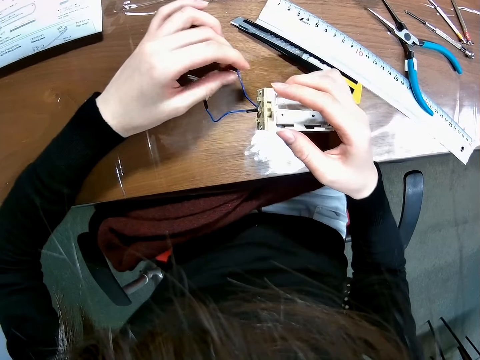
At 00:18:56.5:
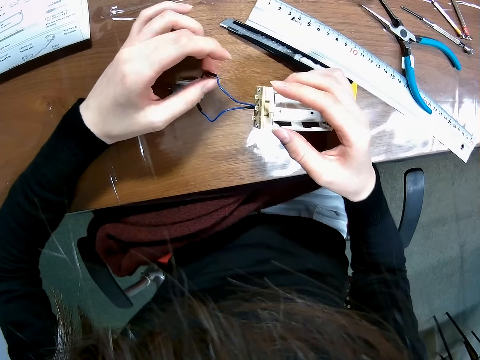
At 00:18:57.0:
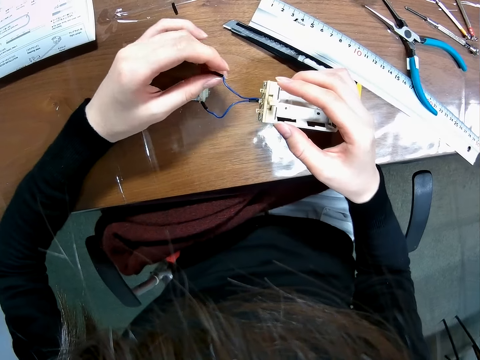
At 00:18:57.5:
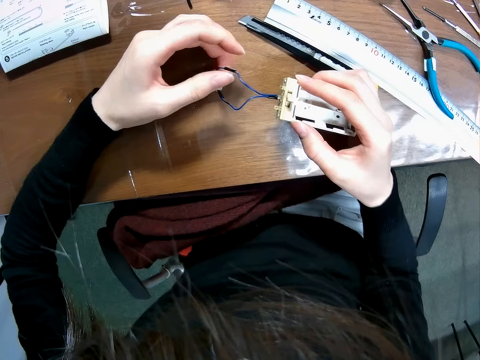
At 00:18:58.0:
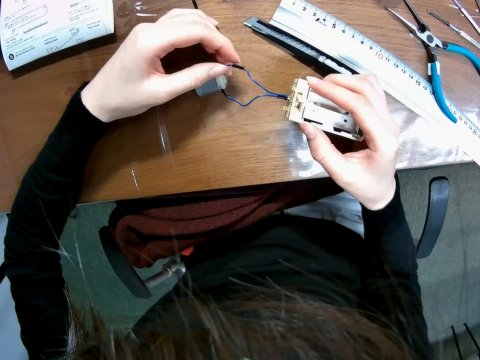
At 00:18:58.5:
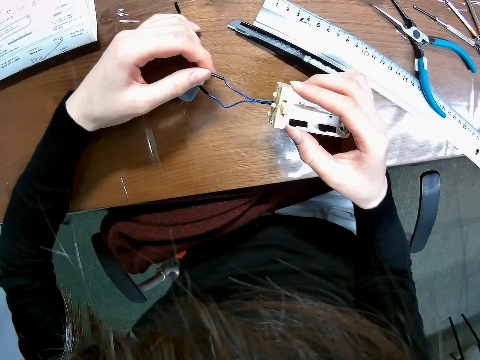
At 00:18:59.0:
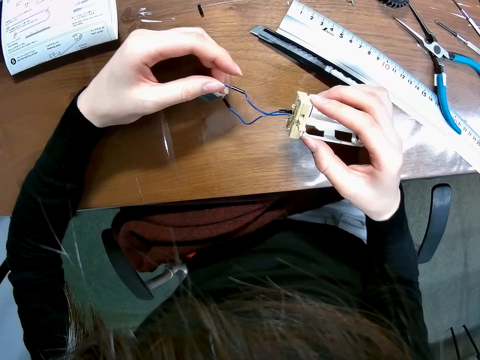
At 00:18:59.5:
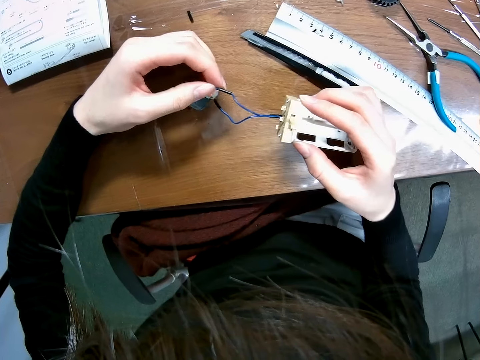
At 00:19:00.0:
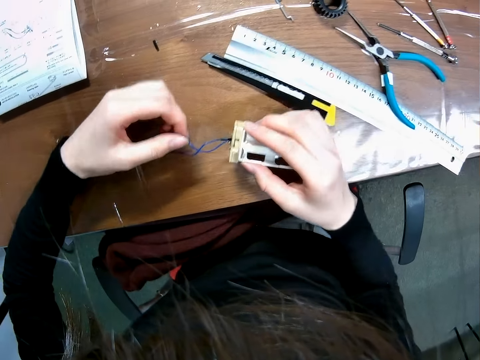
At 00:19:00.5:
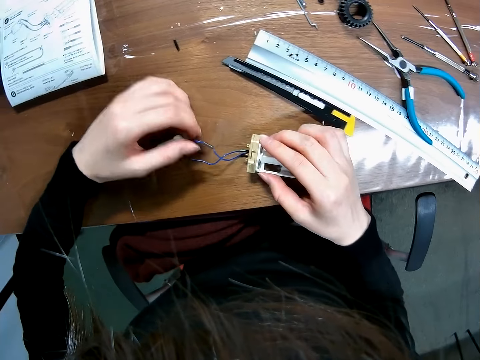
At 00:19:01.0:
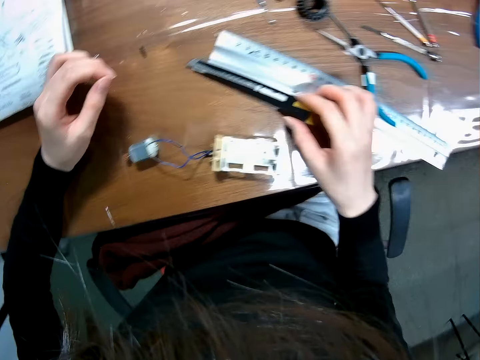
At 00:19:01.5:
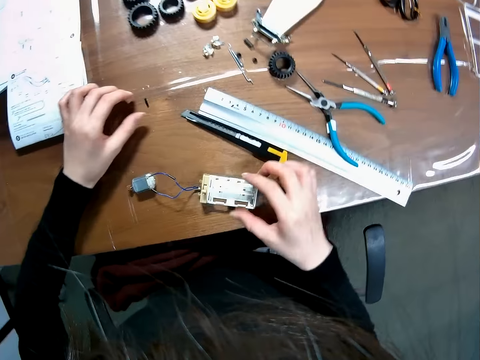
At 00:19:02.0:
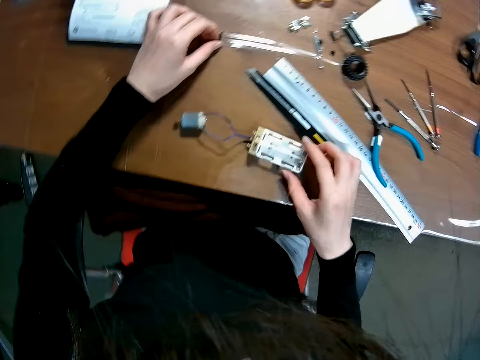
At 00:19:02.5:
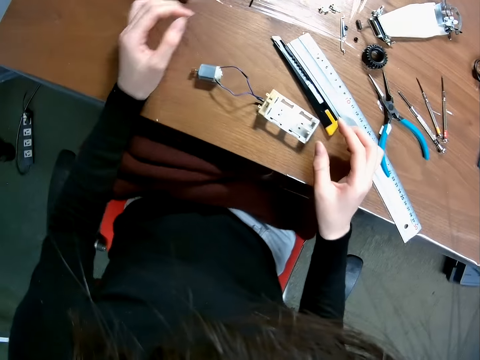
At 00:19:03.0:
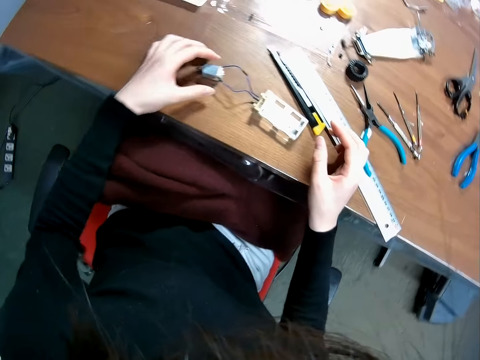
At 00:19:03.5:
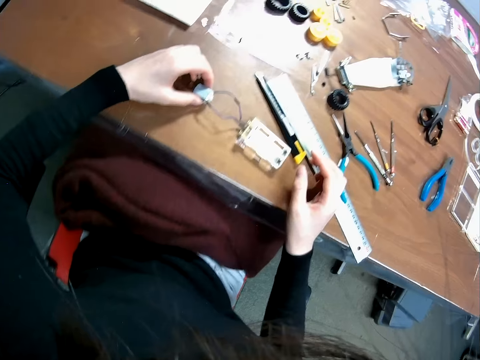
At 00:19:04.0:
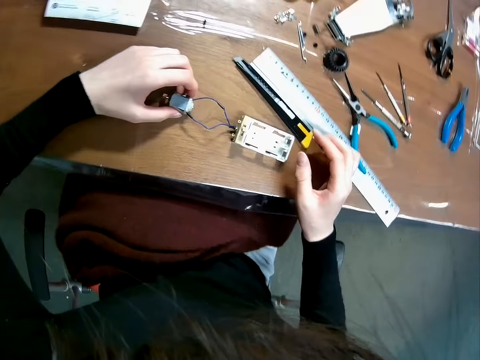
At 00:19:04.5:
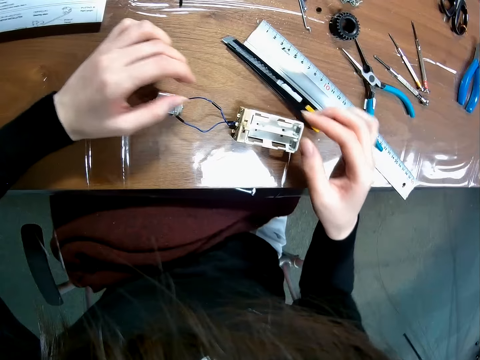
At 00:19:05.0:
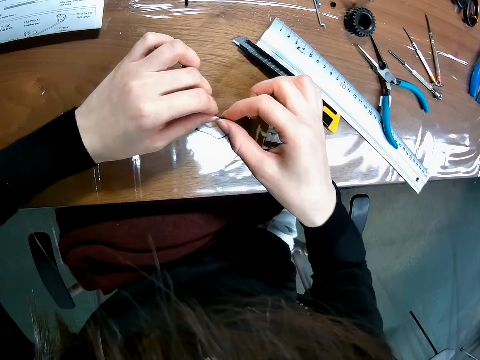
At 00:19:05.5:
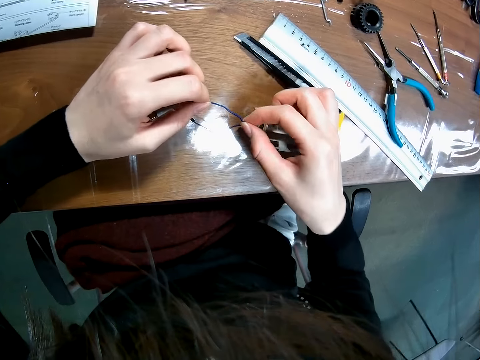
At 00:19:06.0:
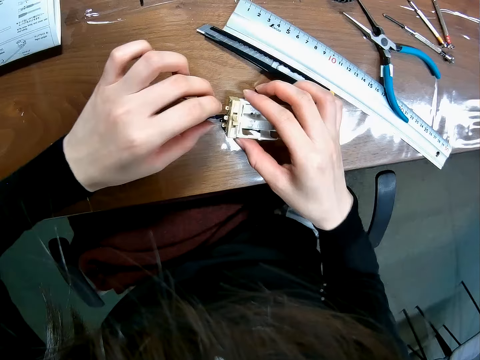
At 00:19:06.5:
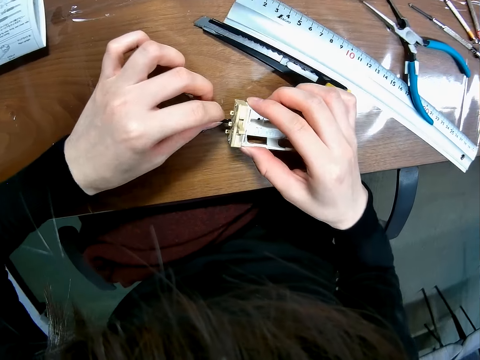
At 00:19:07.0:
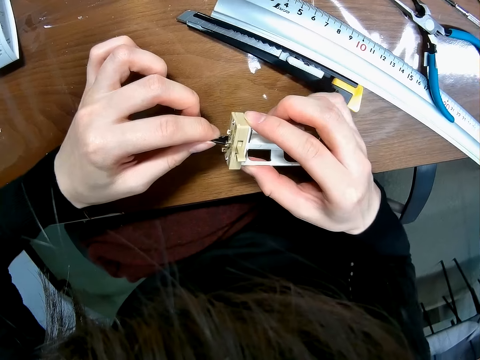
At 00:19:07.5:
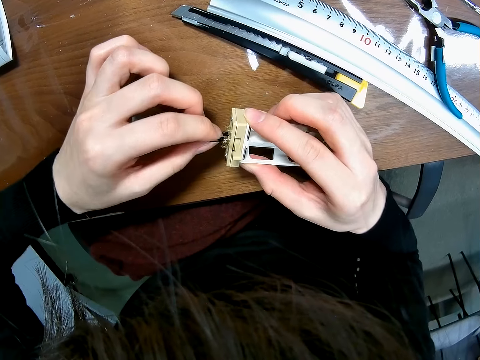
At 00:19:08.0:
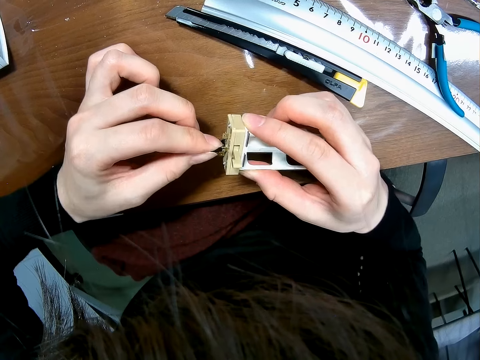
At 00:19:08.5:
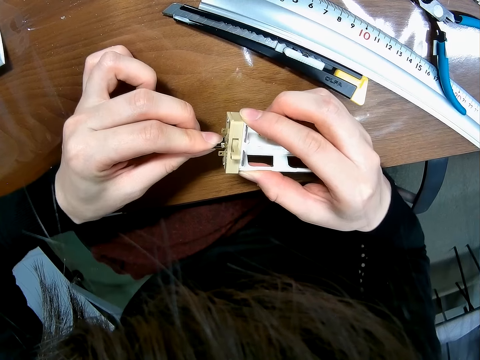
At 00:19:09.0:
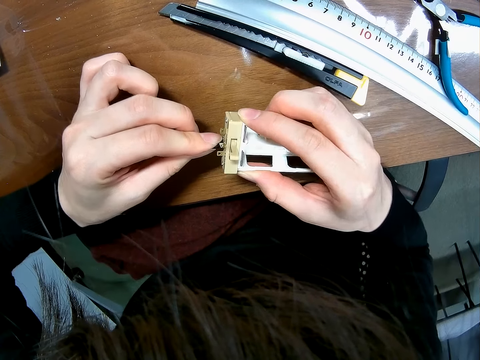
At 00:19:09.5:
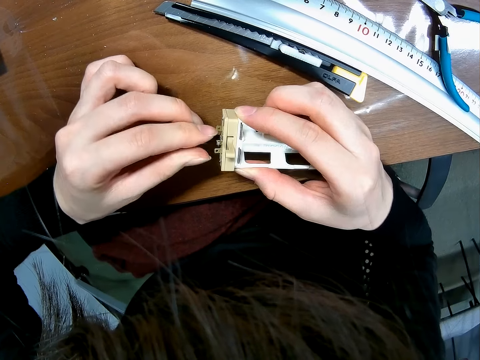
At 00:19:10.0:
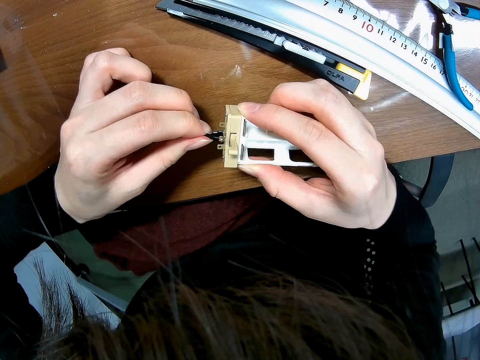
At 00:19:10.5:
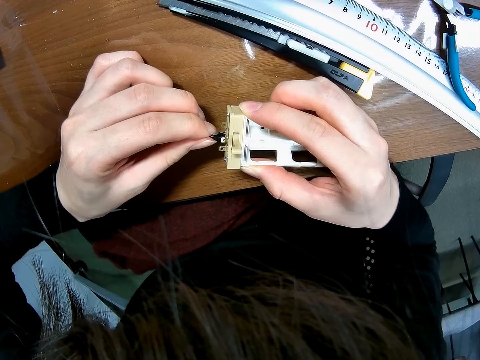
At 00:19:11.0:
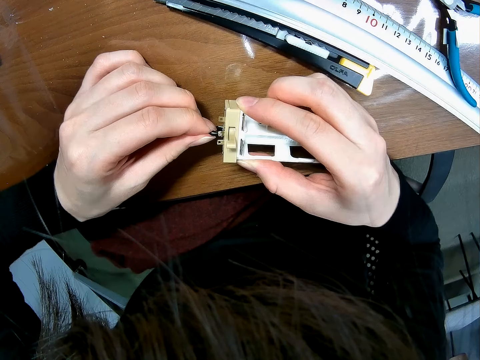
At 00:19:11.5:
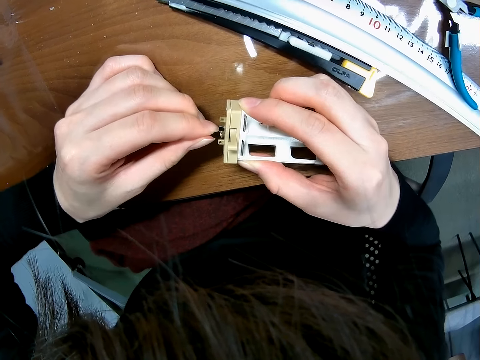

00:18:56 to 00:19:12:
The camera wearer drops the battery case on the table with his right hand. He stares around. He holds the electric motor with his left hand. He fixes the wire with his hands. He inspects the wired connections between the electric motor and the battery case with his hands. He picks the battery case on the table with his right hand. He adjusts the wire connection of the battery case.

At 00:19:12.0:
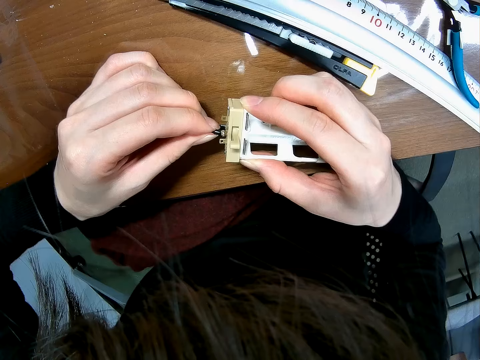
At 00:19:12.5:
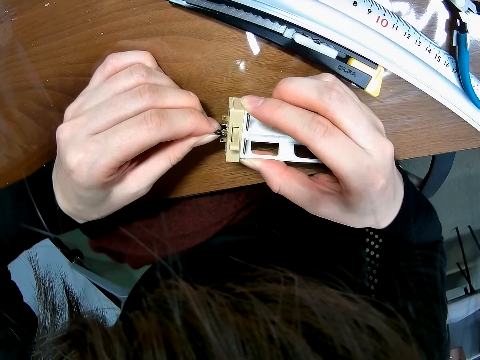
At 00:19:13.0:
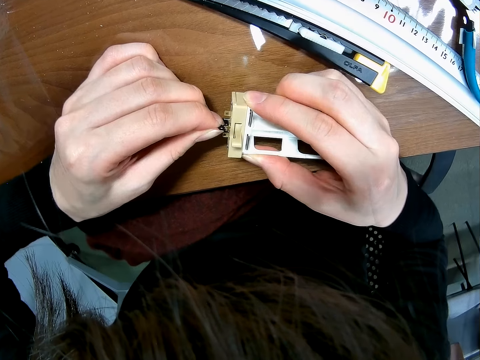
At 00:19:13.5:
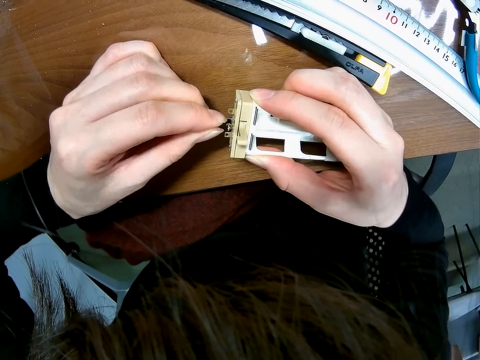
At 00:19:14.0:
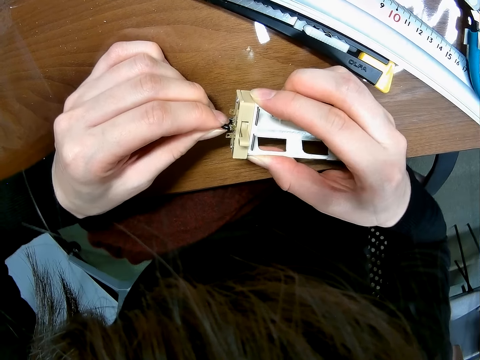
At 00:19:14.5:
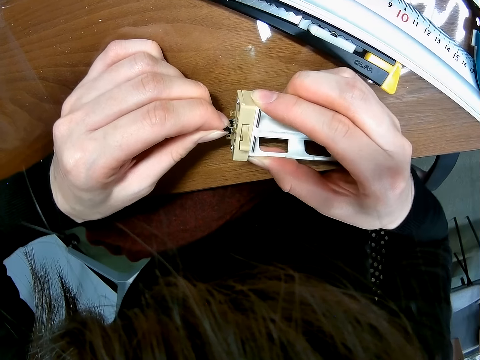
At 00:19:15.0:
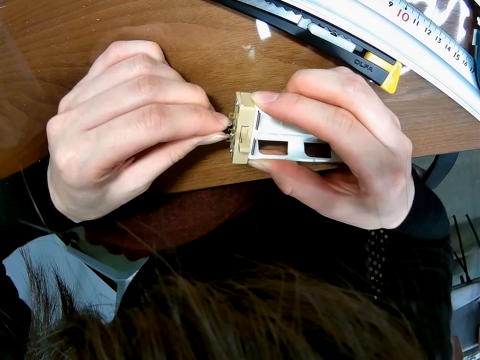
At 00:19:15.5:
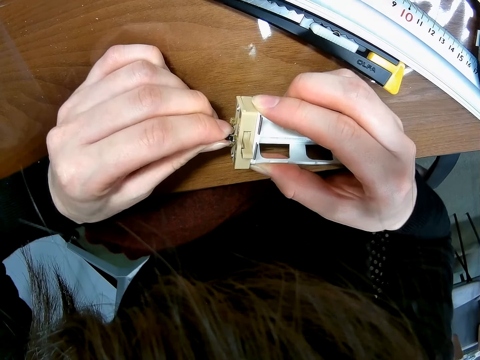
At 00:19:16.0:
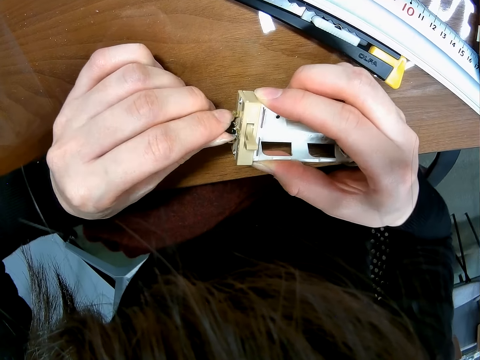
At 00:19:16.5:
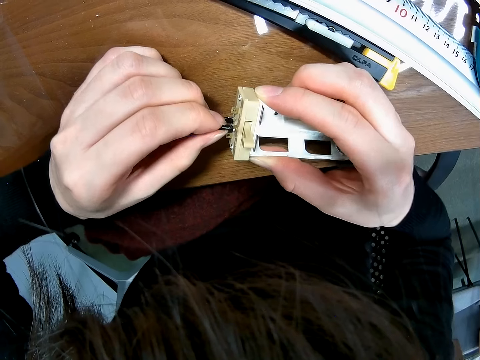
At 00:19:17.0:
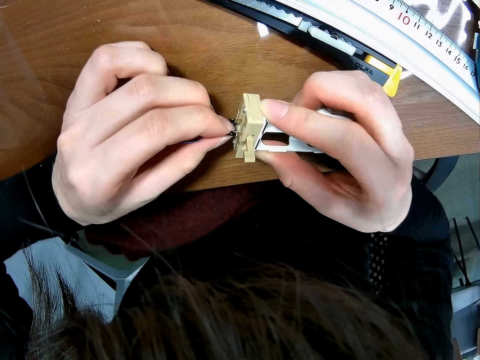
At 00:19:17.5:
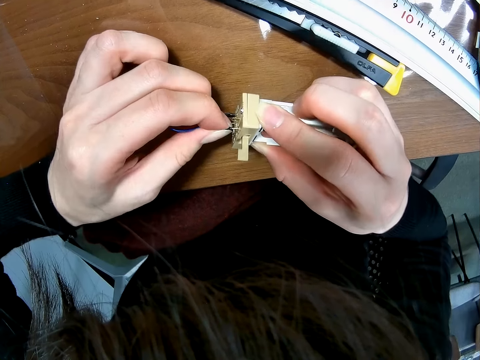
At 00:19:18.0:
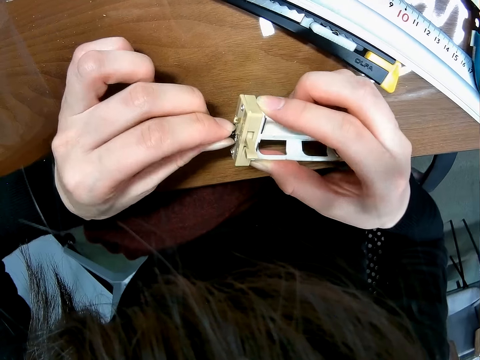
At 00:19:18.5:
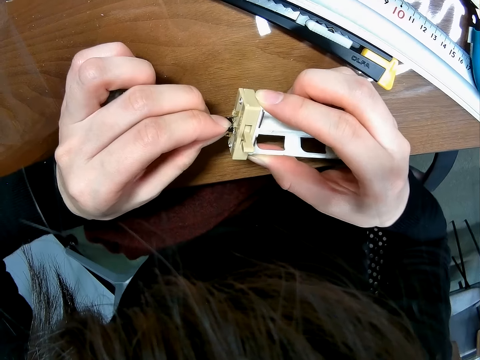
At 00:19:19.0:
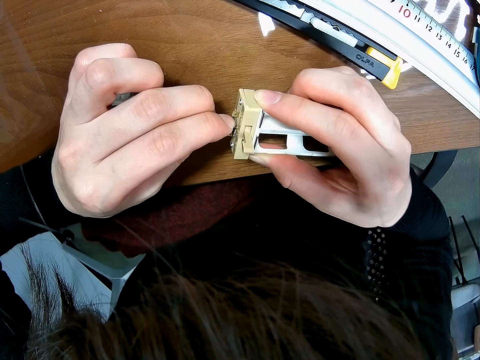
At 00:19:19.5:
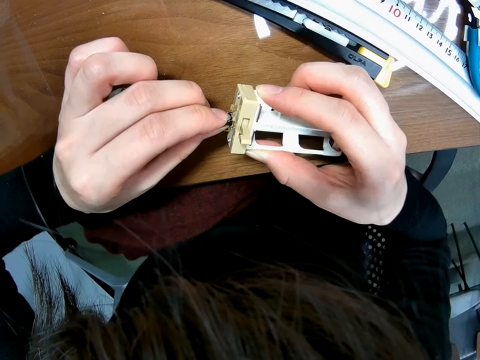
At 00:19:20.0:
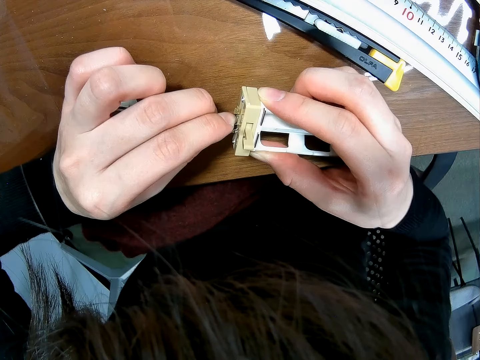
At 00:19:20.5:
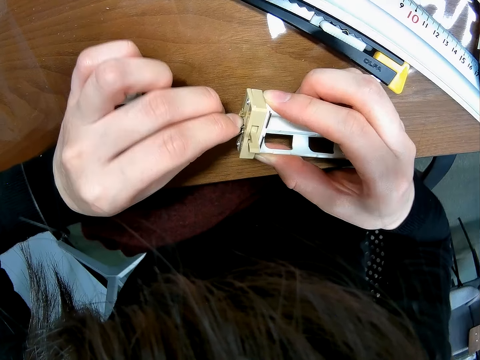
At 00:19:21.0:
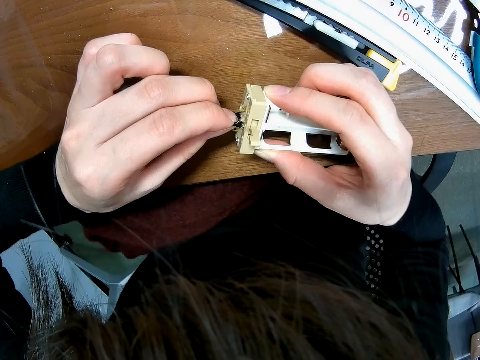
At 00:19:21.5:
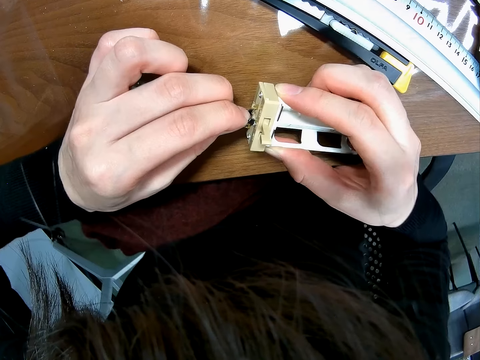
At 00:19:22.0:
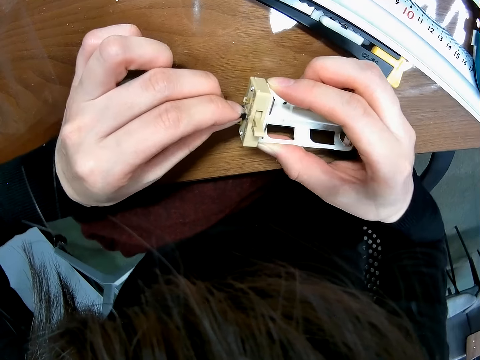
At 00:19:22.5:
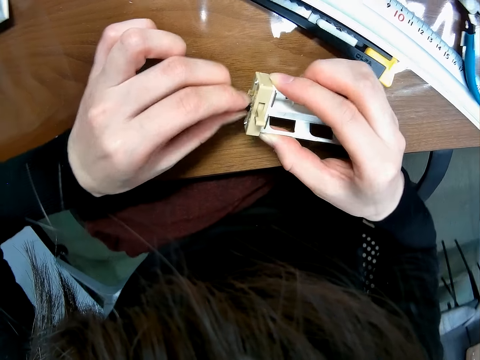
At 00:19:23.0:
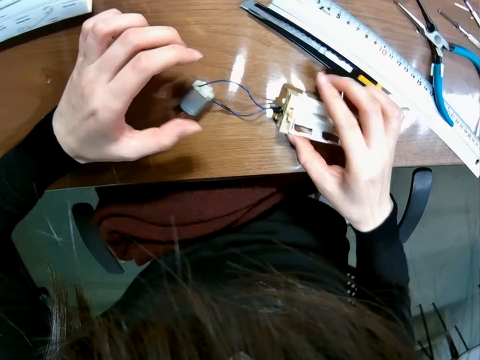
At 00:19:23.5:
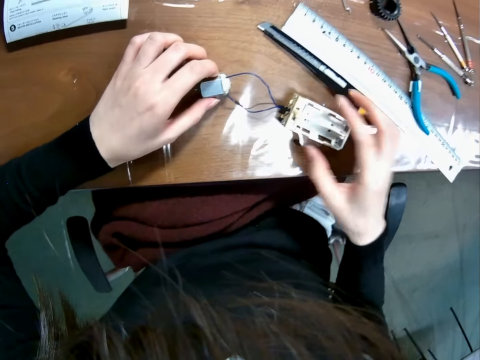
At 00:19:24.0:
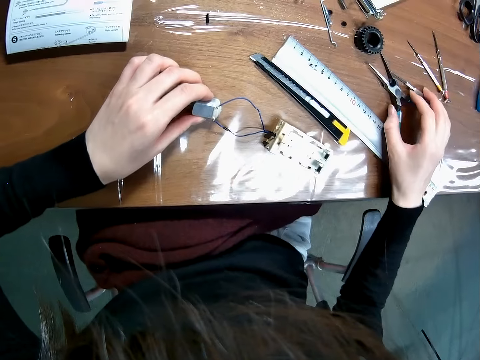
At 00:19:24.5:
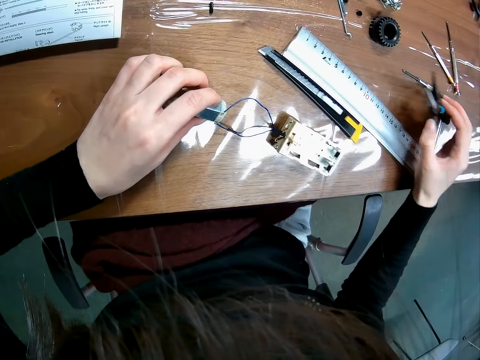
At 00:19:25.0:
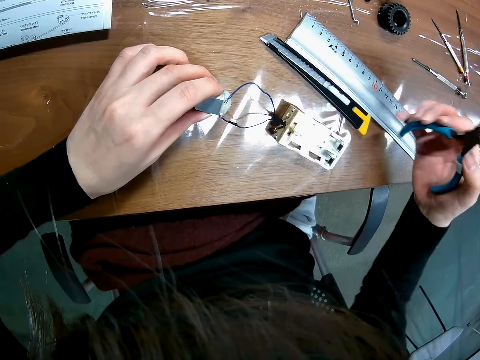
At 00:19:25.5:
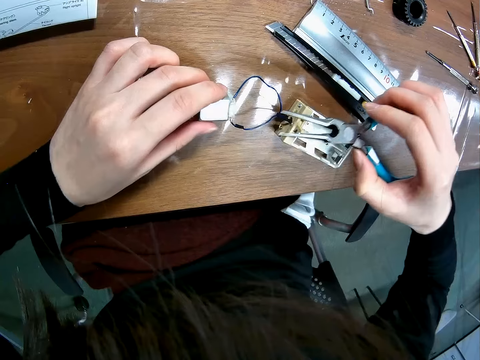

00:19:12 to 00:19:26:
The camera wearer puts the battery case on the table with his right hand. He holds the electric motor on the table with his left hand. He picks the plier on the table with his right hand.
